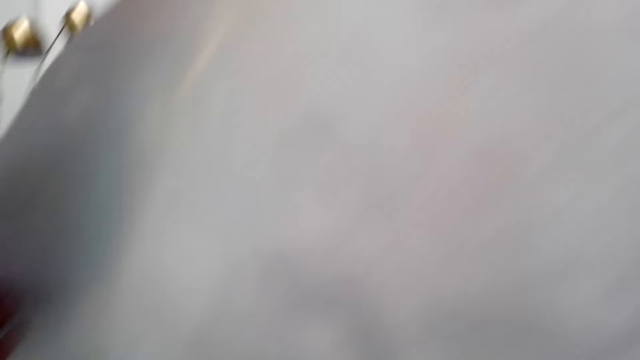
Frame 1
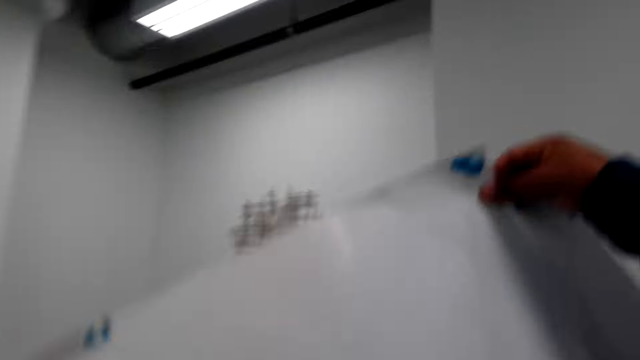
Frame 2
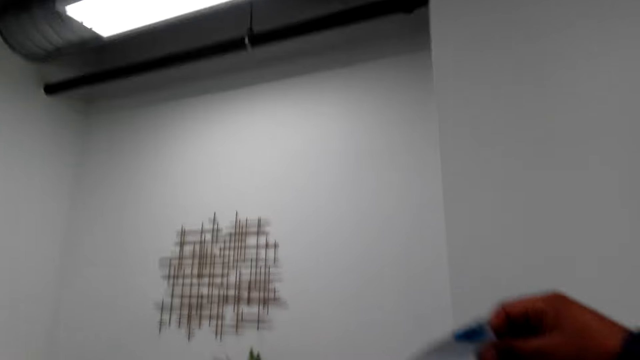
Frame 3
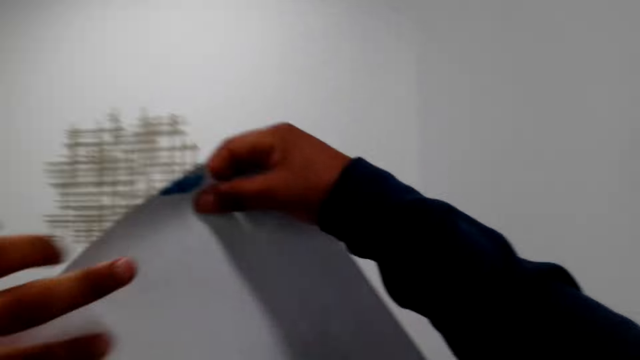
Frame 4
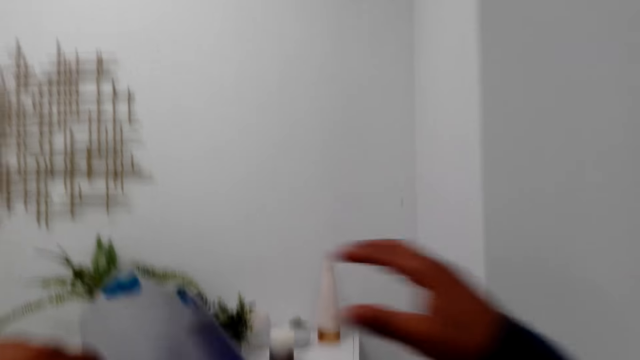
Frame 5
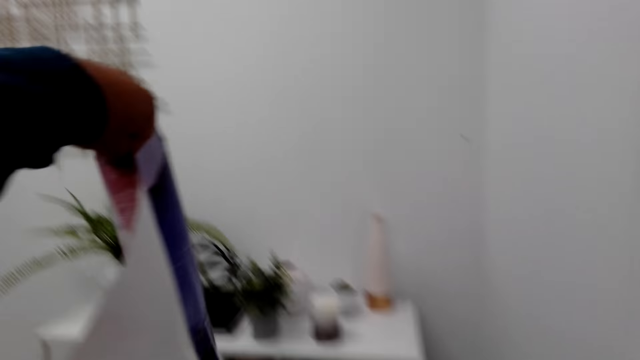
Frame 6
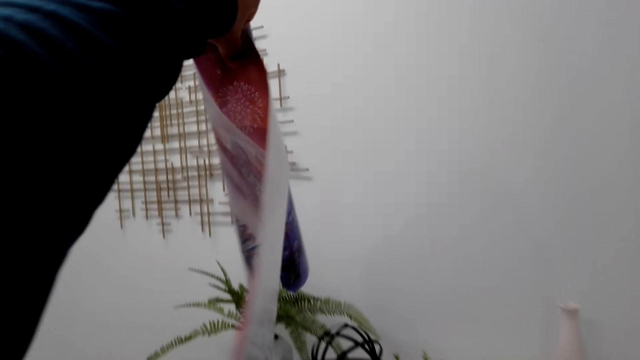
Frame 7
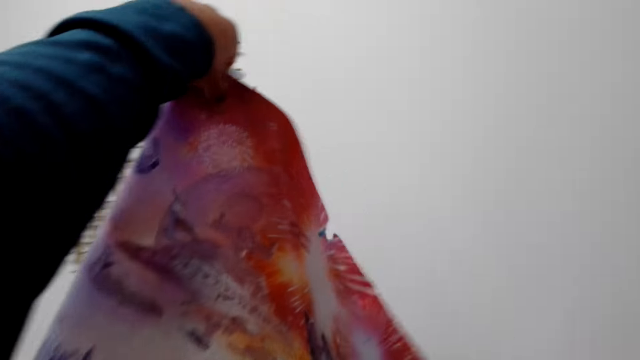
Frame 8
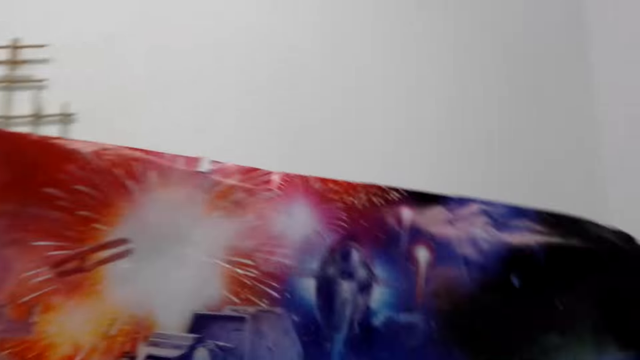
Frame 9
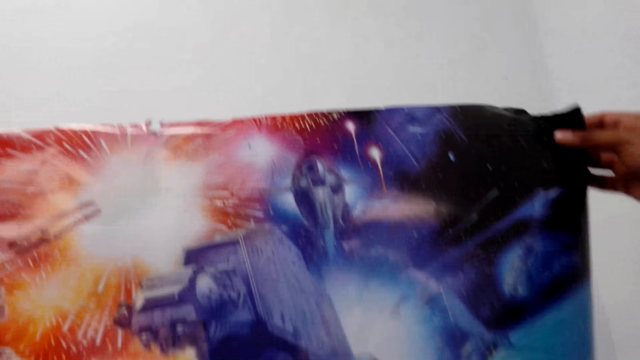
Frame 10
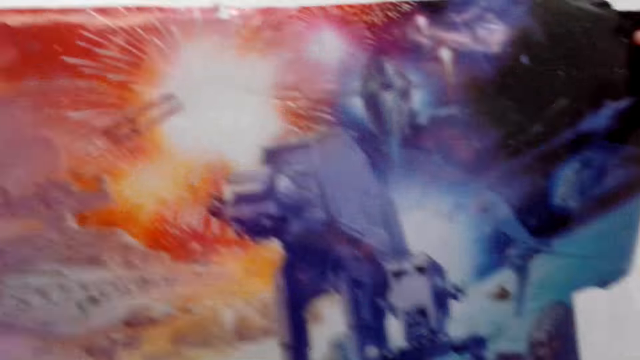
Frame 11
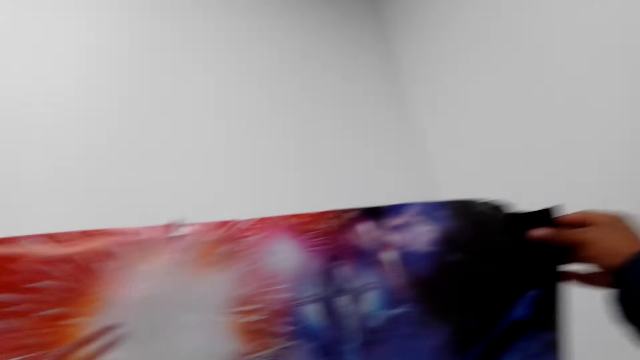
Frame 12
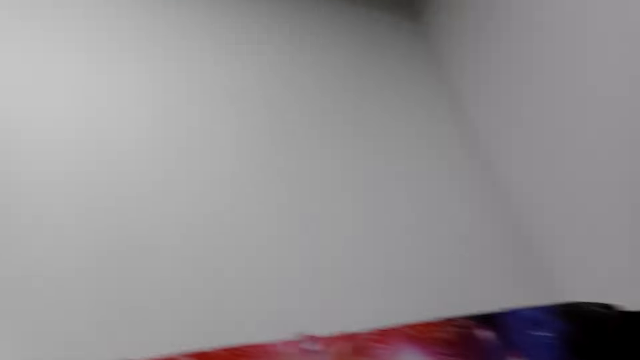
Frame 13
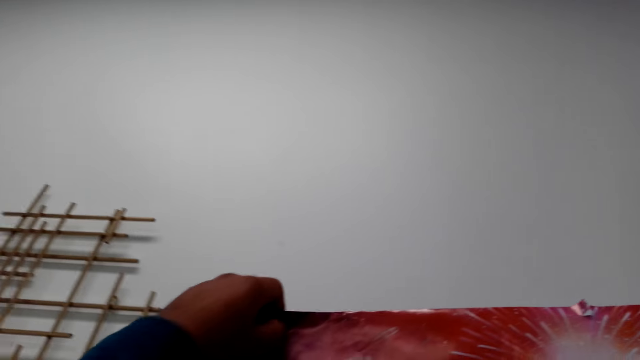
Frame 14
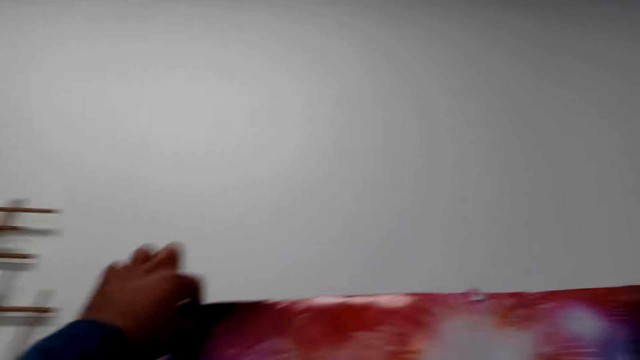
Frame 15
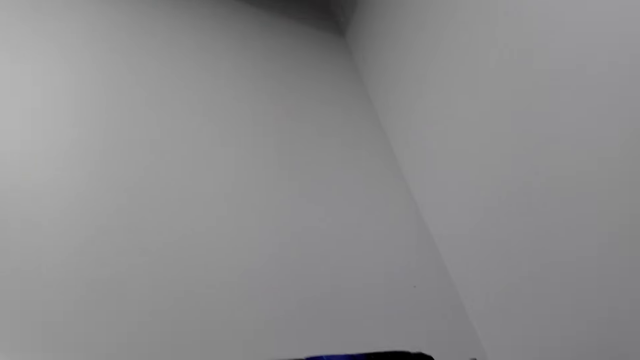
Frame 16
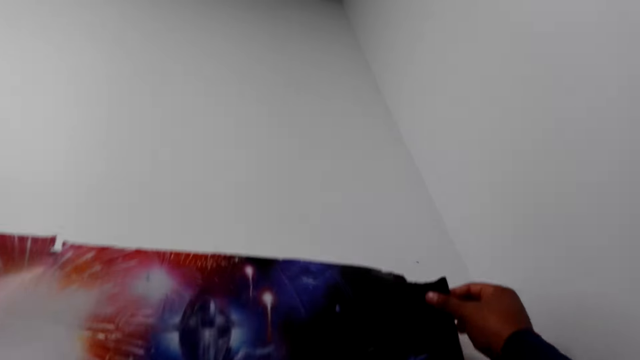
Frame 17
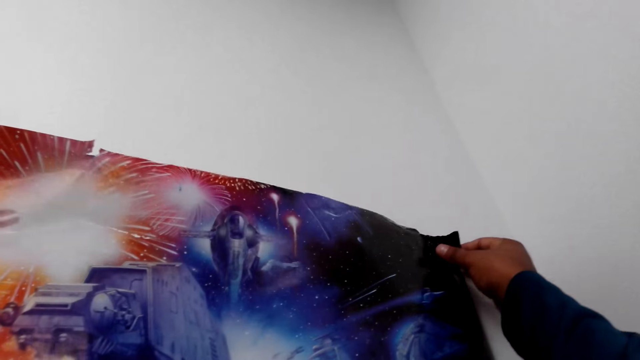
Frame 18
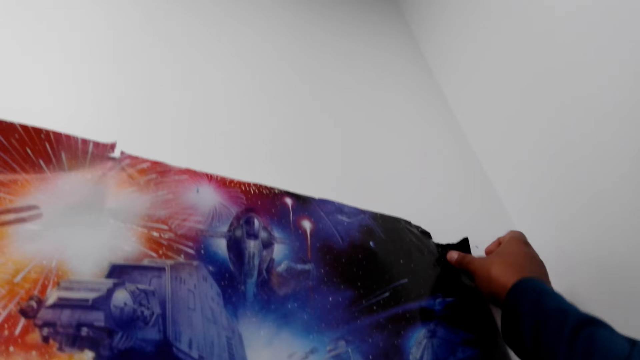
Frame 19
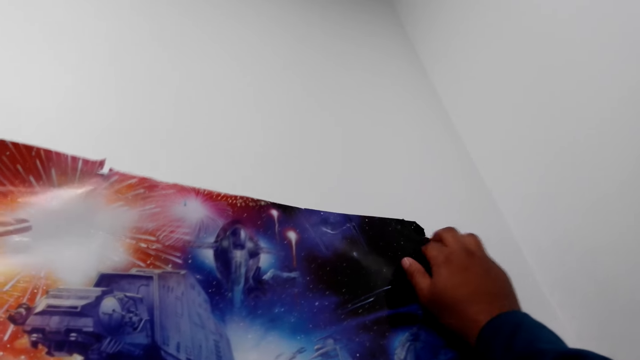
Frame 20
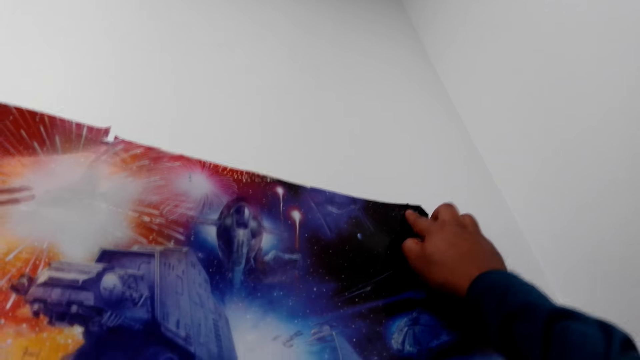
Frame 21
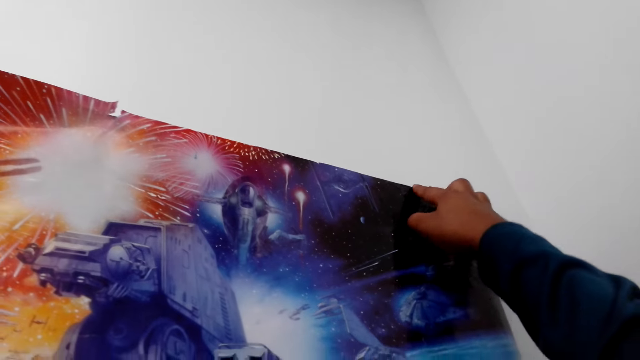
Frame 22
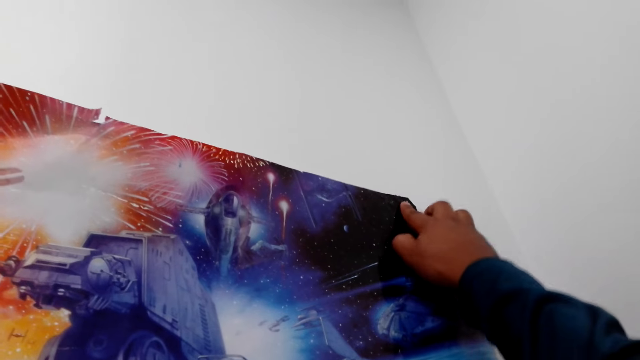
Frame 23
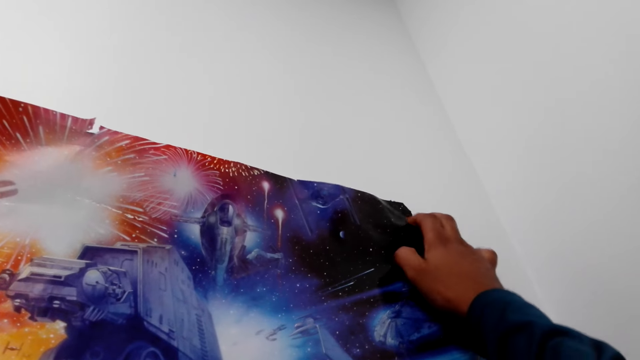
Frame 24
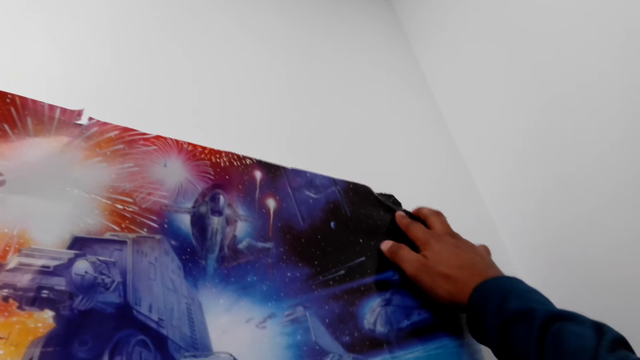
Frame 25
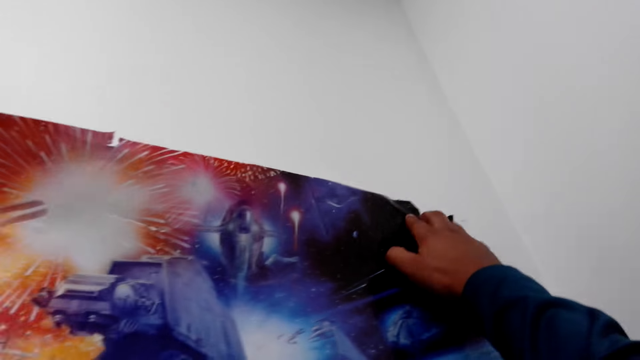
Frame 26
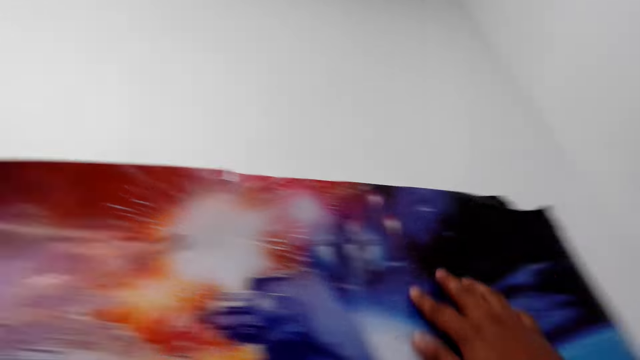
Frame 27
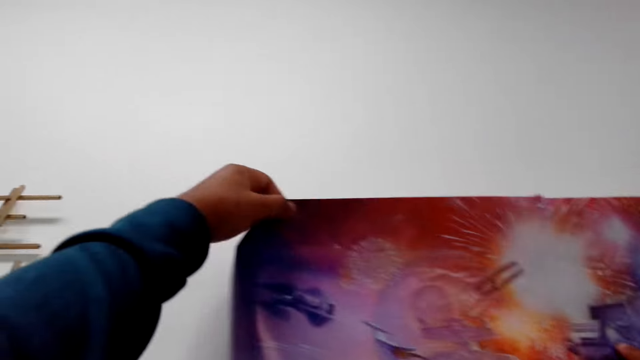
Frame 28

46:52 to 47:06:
The camera wearer walks on the floor. They stick the wallpaper on the wall.

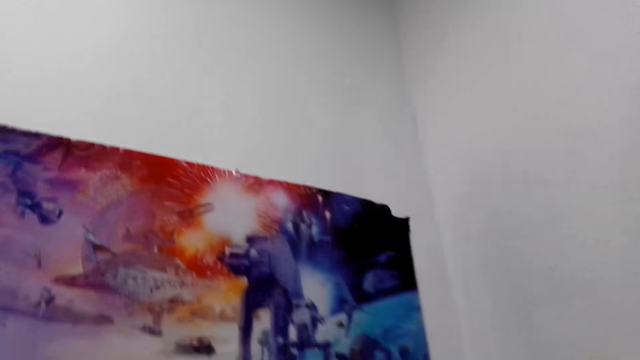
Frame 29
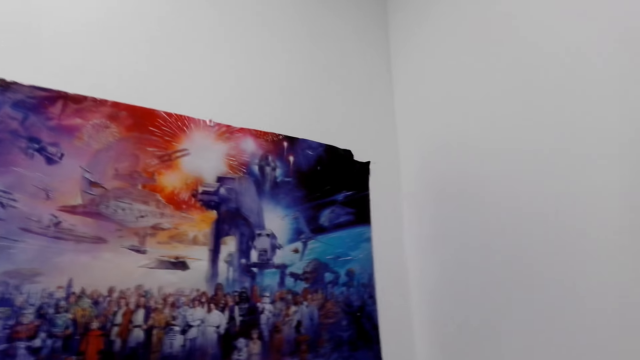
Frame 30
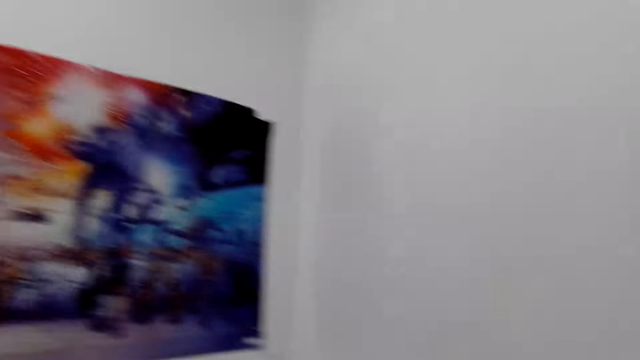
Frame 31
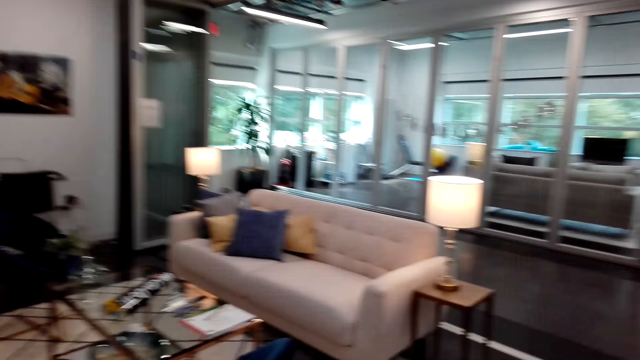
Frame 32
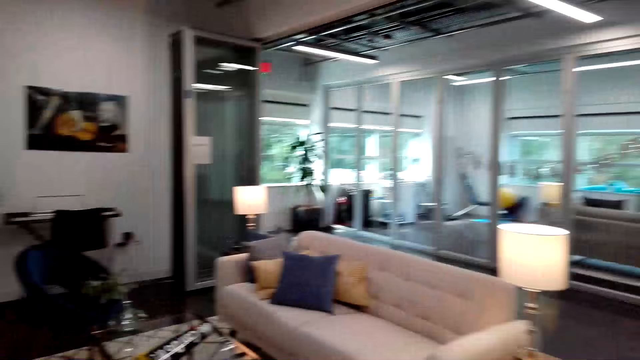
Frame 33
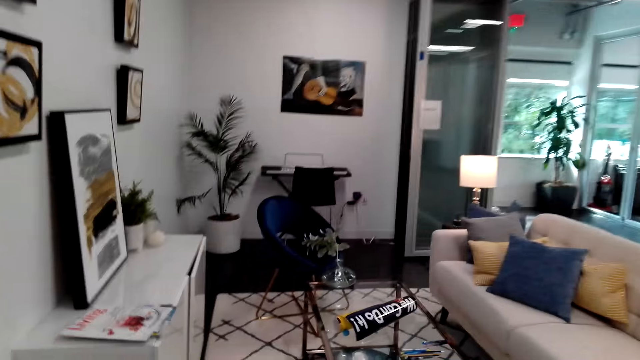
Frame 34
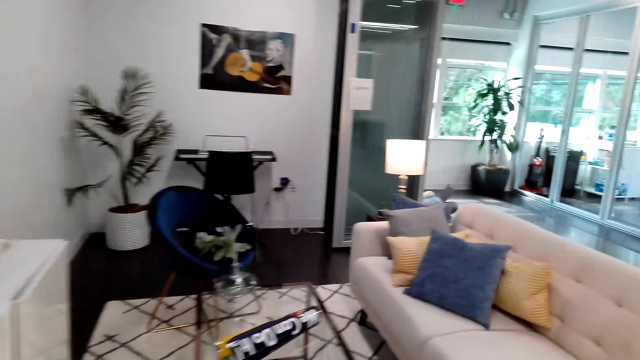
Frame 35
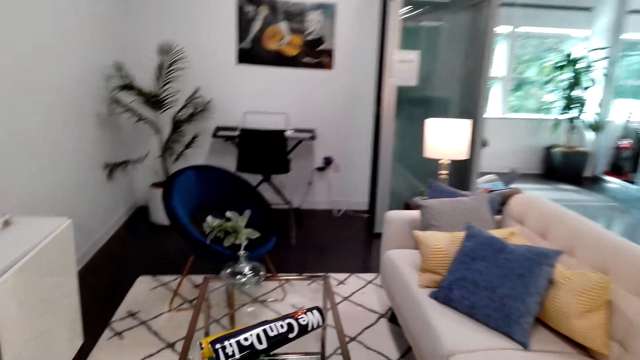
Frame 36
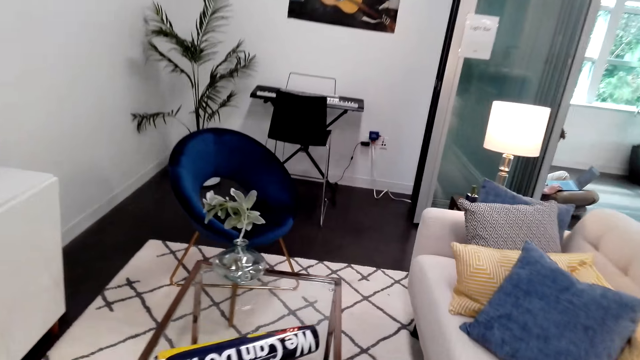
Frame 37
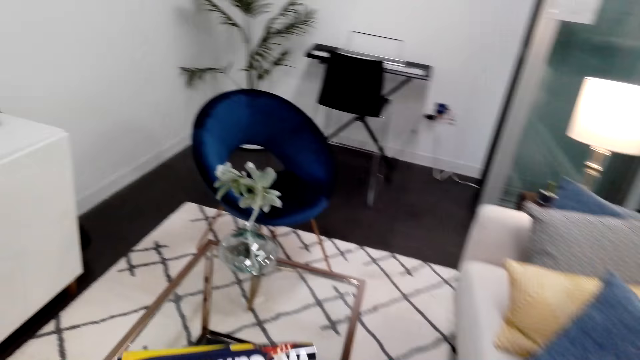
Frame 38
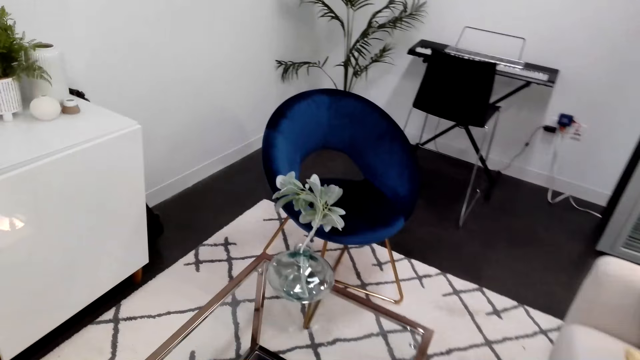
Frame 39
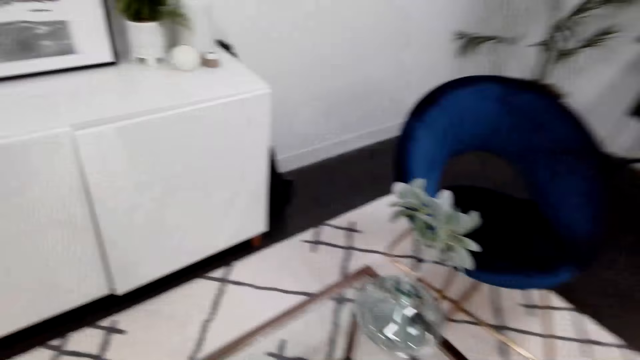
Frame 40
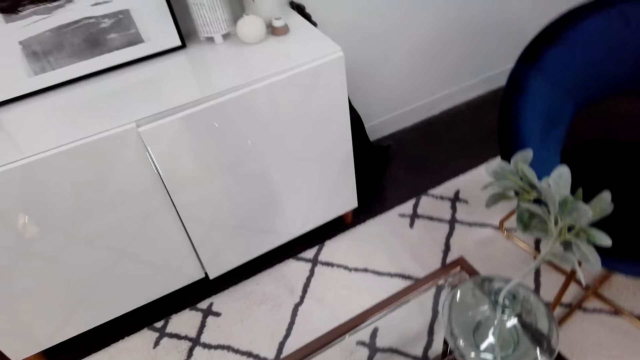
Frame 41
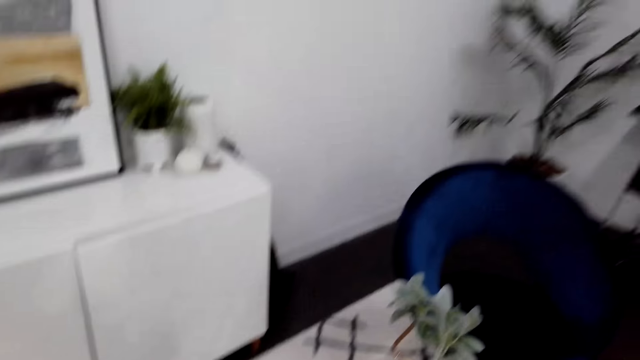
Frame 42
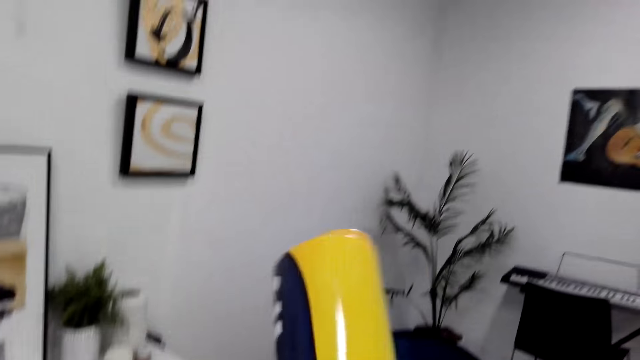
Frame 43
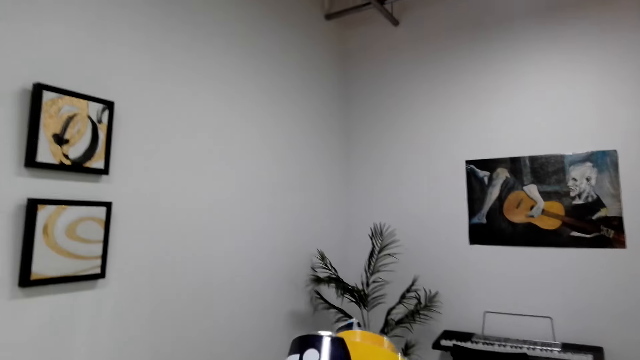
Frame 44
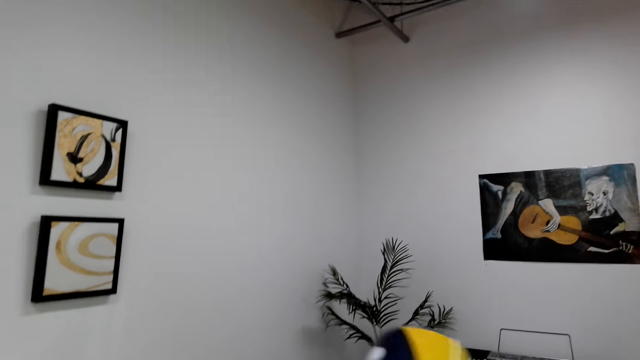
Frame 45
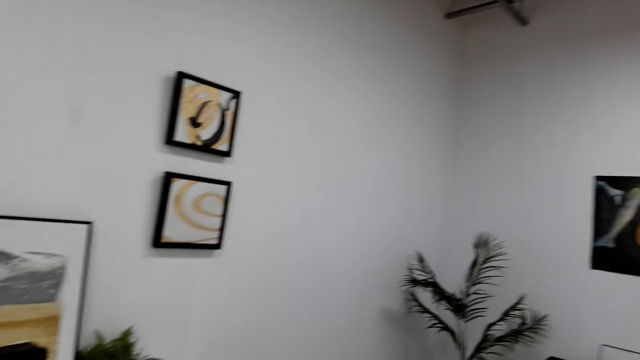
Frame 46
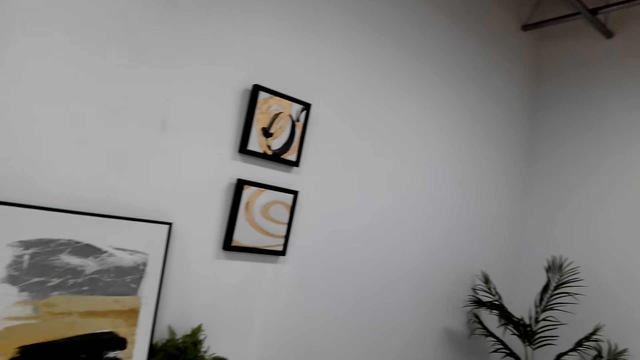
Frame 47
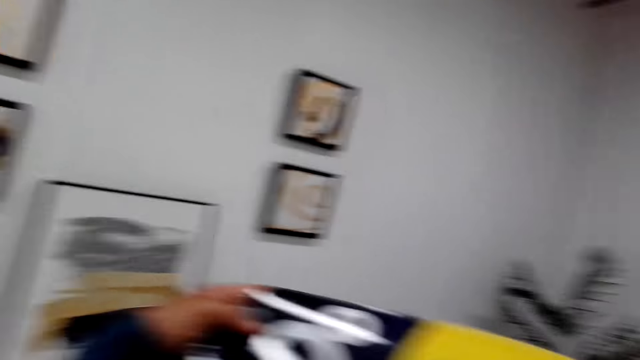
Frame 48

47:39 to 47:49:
The camera wearer walks on the floor. He takes the wall art or wallpaper from the table. He straightens the wallpaper. He spreads the wall art in his hands.
